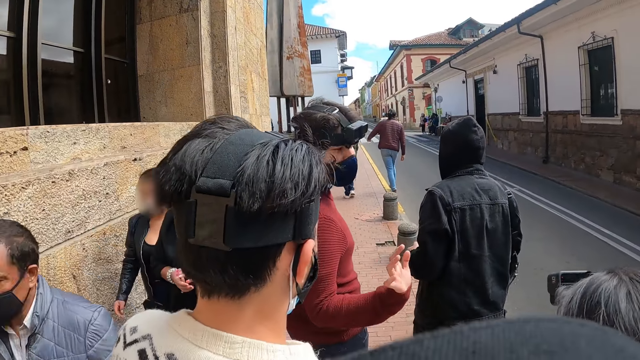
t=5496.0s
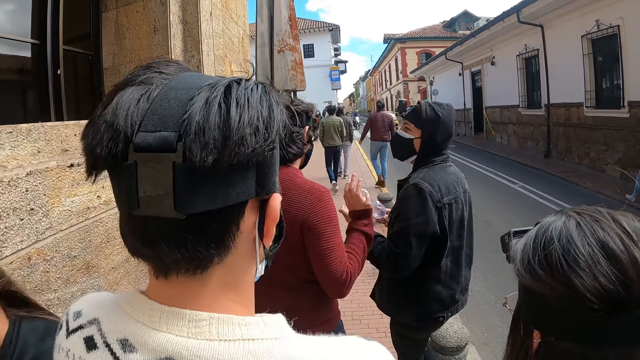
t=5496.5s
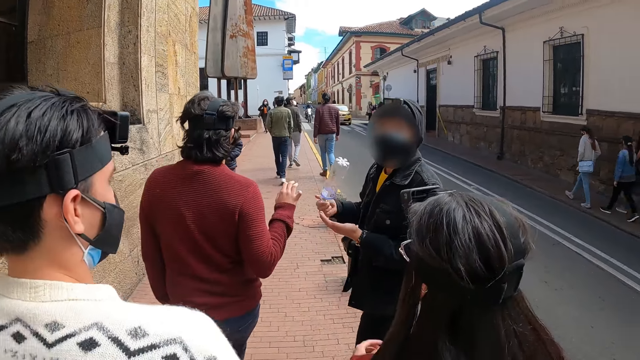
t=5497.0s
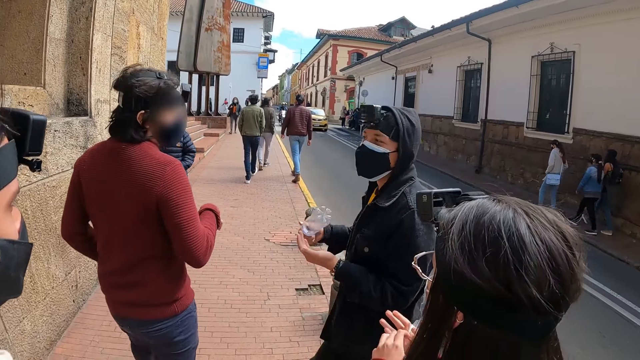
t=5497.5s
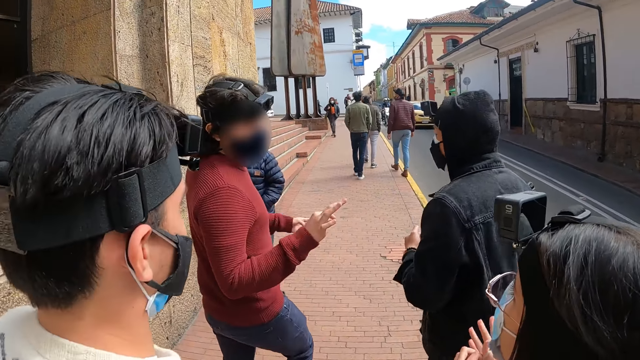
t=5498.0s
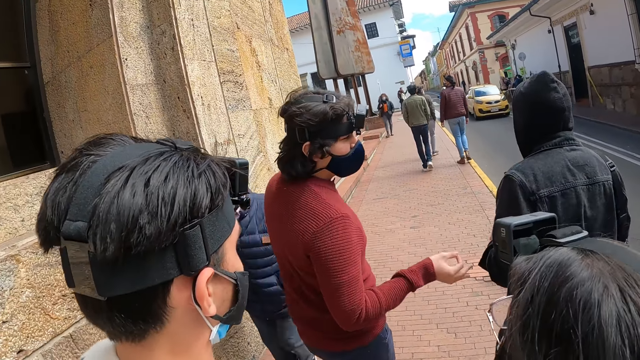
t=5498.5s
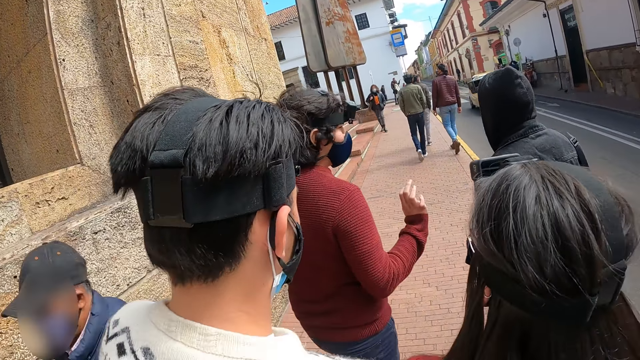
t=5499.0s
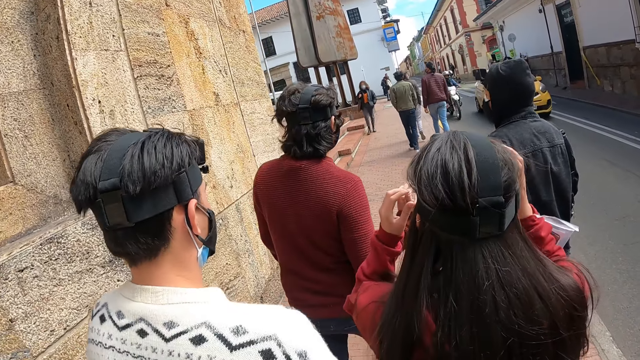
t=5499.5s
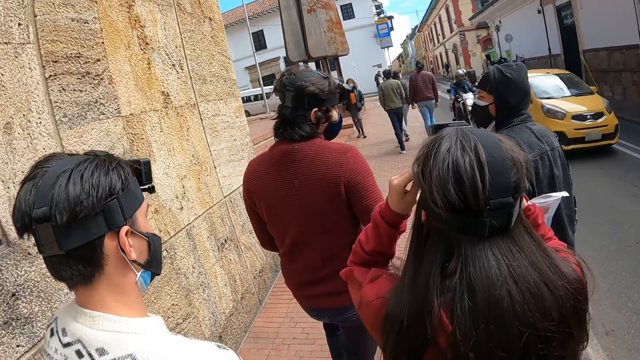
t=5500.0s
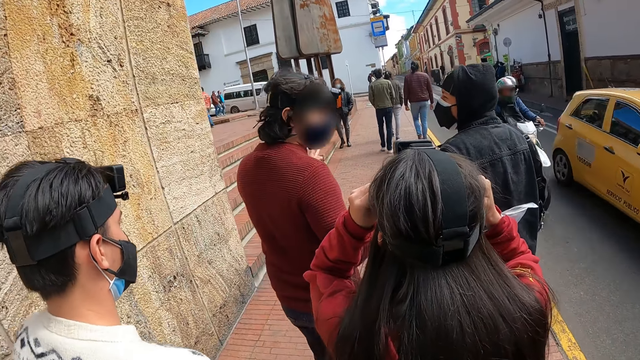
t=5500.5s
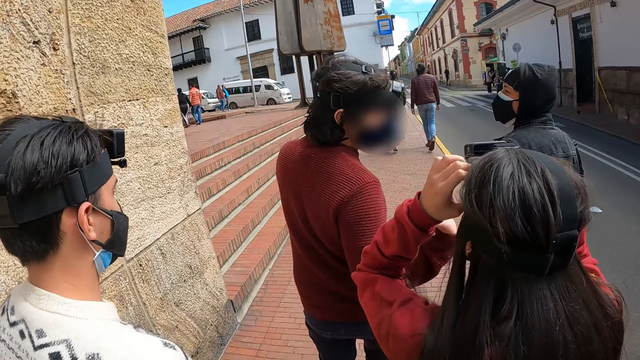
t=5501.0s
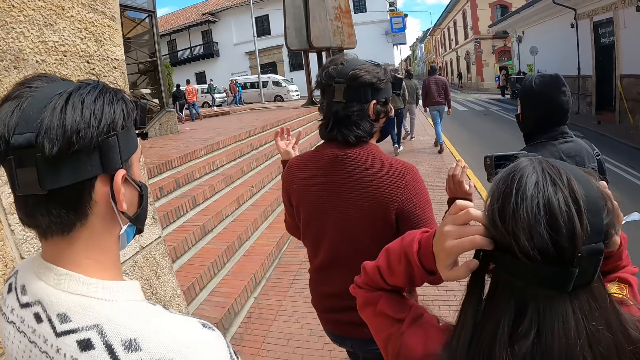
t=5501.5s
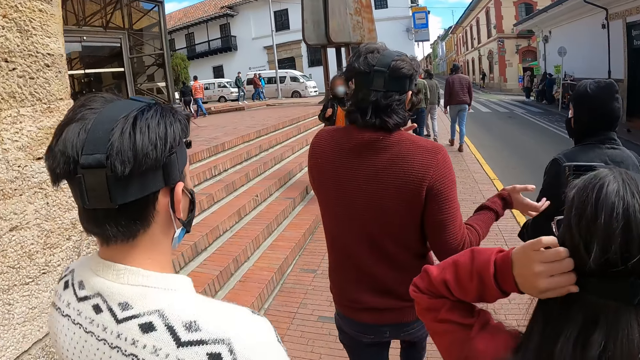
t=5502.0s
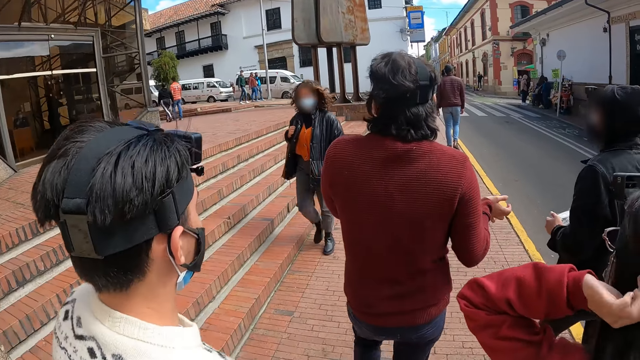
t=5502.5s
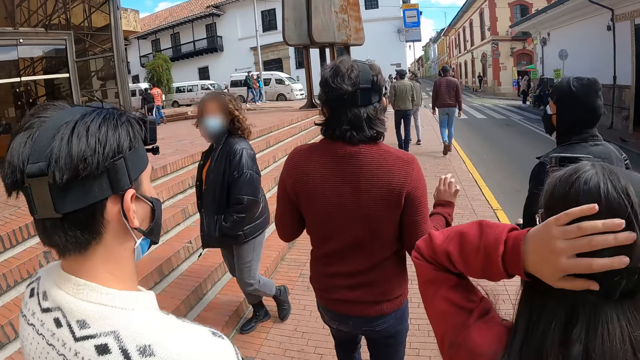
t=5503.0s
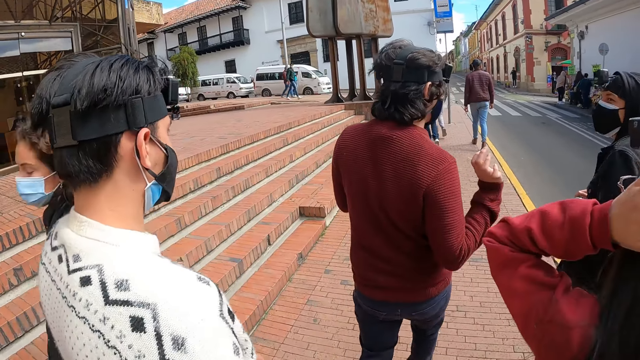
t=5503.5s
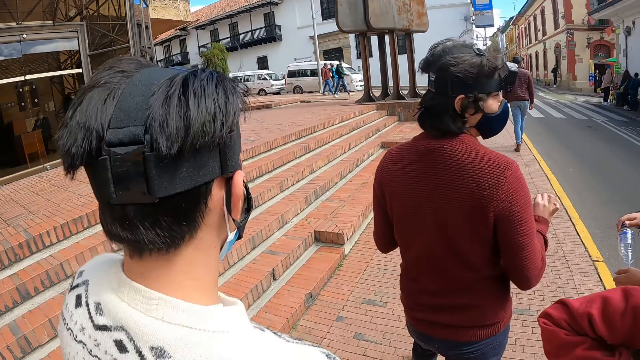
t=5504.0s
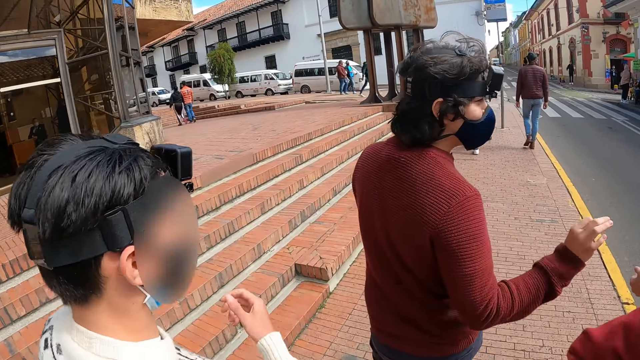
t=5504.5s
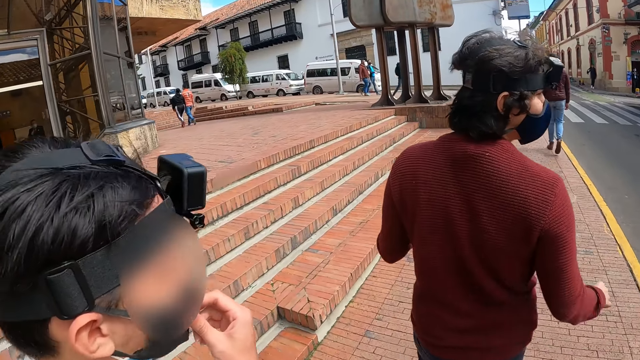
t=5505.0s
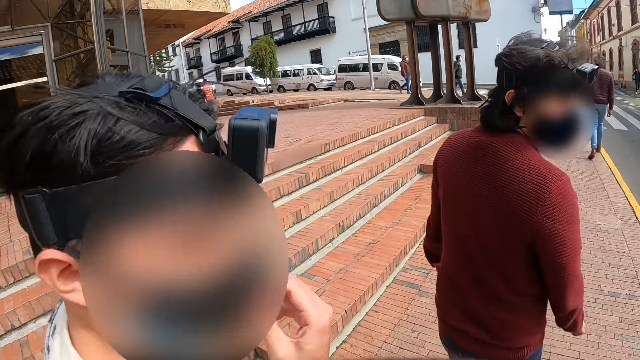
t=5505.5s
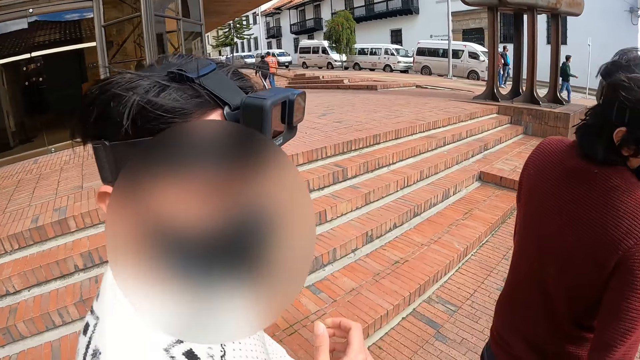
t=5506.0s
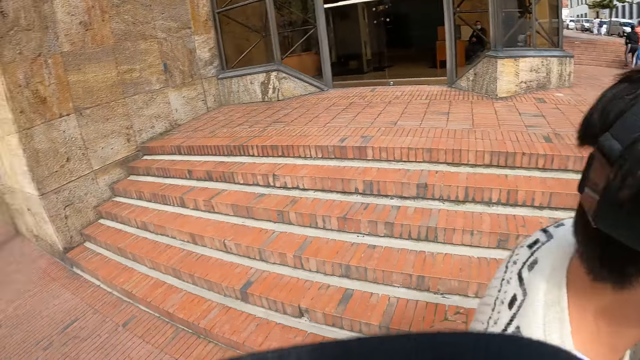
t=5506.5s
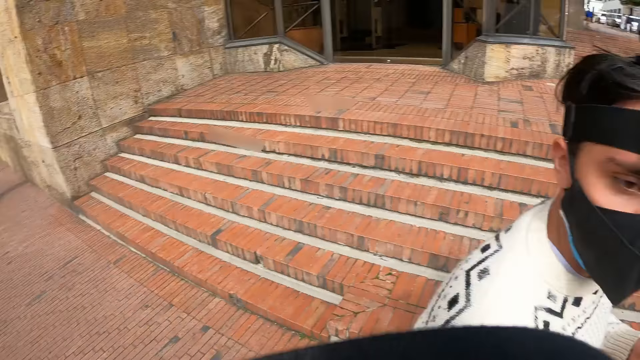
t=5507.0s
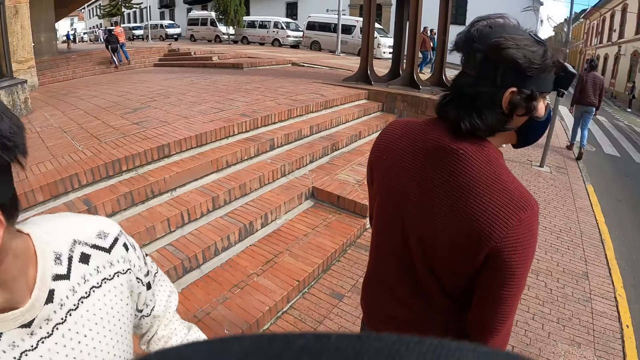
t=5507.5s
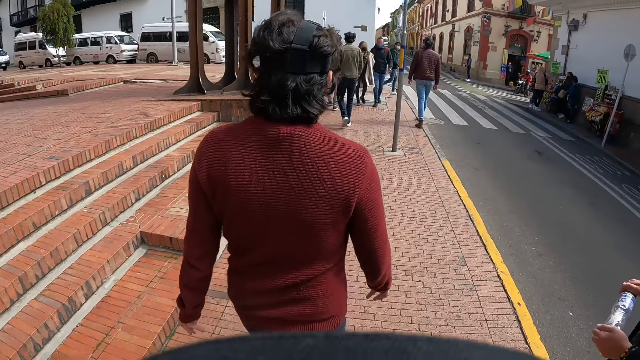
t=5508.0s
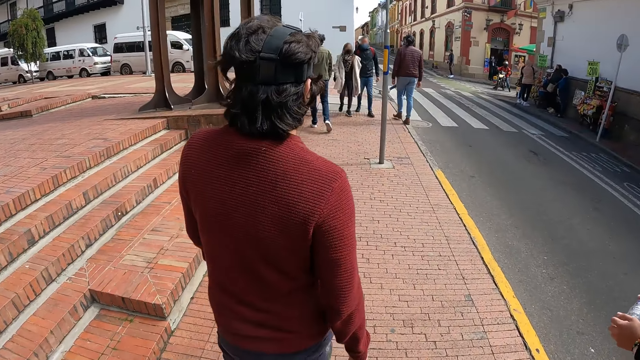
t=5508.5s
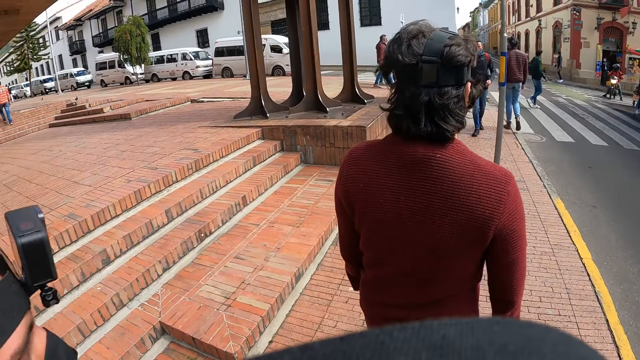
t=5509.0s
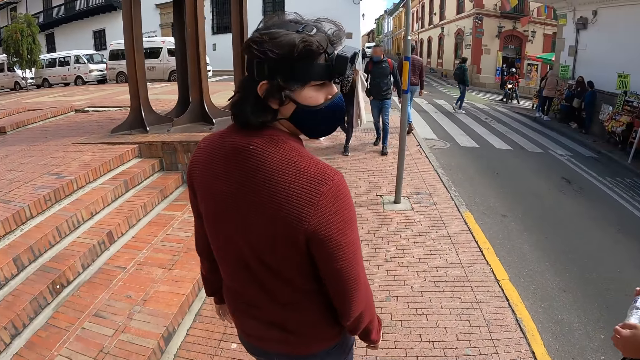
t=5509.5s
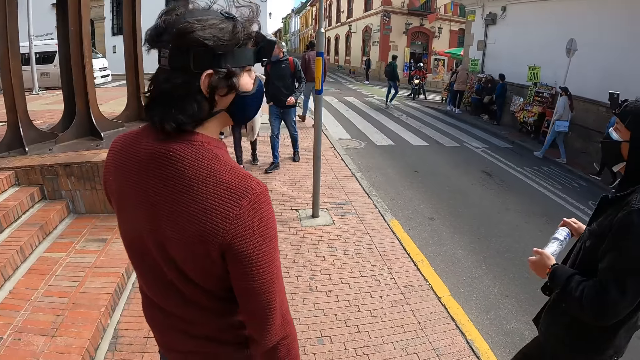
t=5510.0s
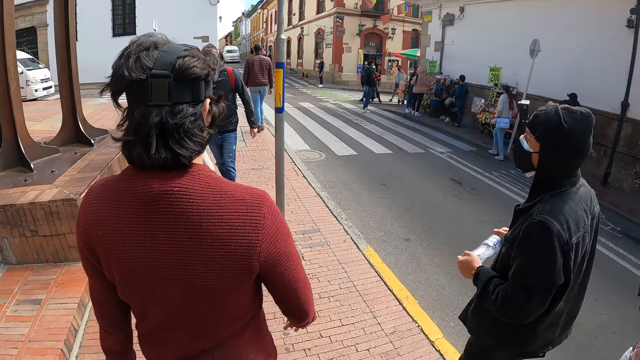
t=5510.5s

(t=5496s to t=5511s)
A person talks to another person. The other person looks at the camera wearer. The first person gestures to the other person. A third person adjusts her head camera. The third person touches her hair. The first person talks to the other person. A fourth person touches his face mask. The camera wearer looks on the left side. They look back to a street. They move forward on a walkway.

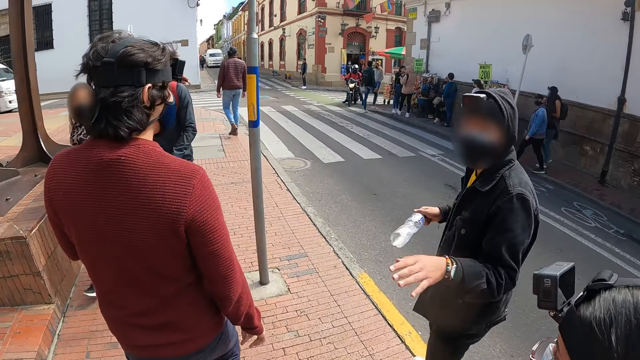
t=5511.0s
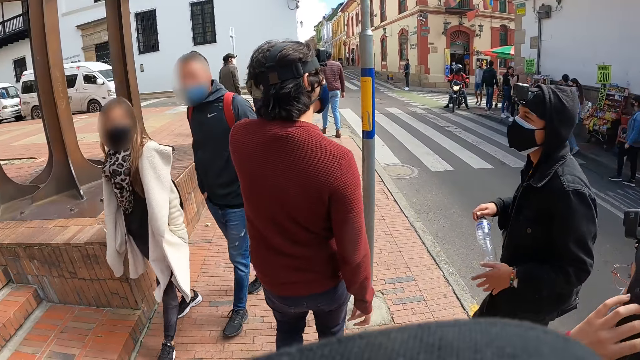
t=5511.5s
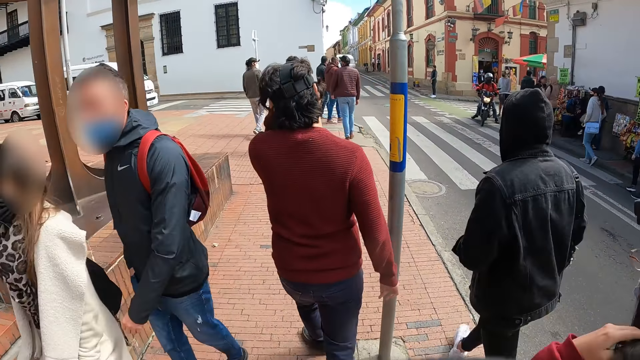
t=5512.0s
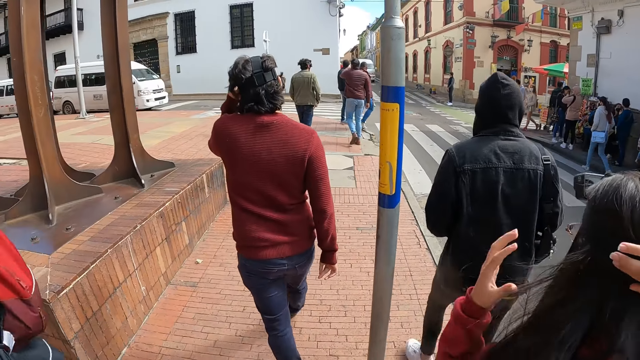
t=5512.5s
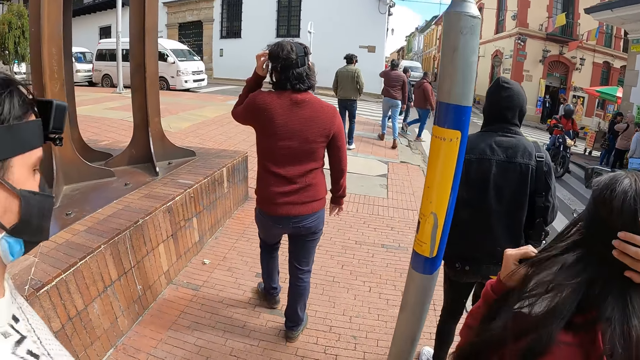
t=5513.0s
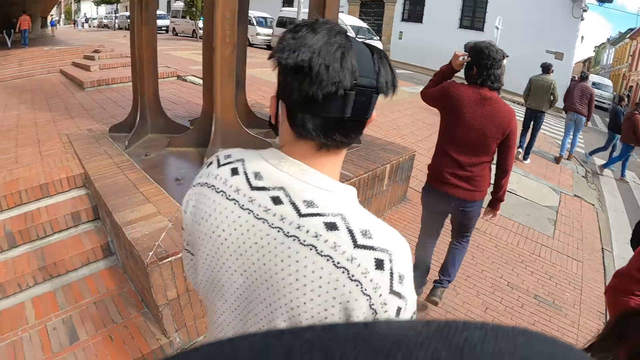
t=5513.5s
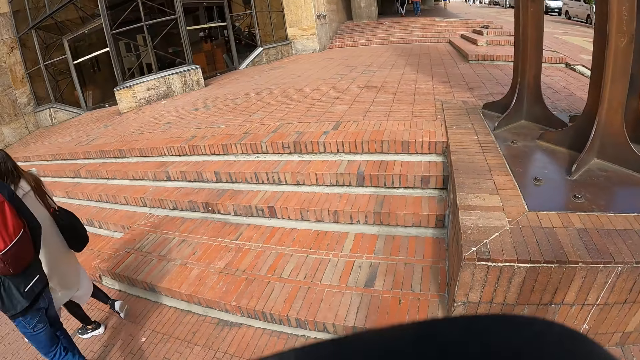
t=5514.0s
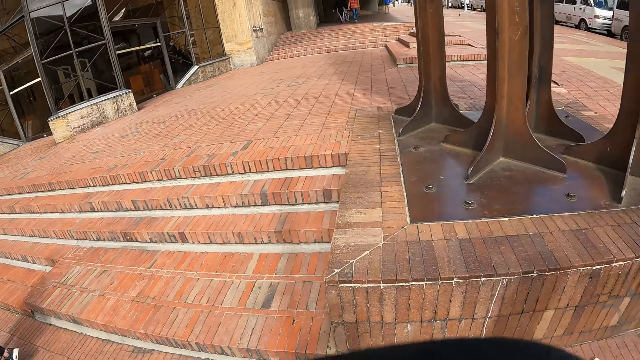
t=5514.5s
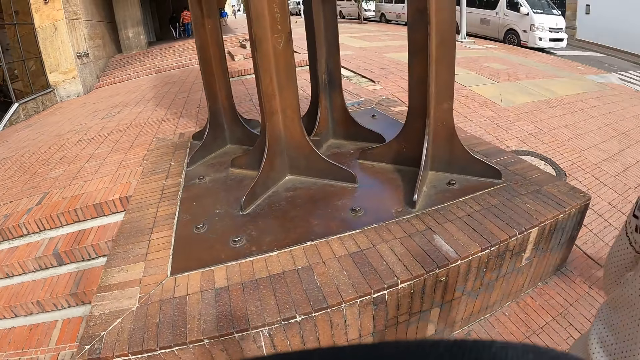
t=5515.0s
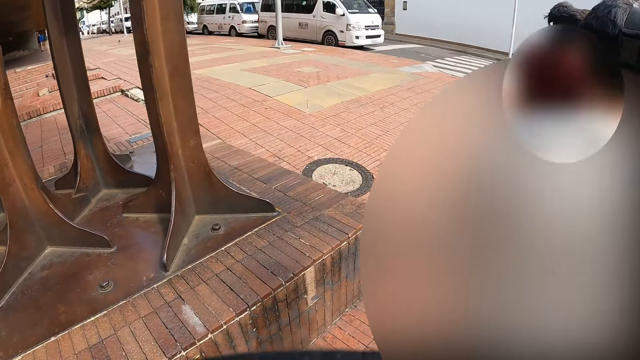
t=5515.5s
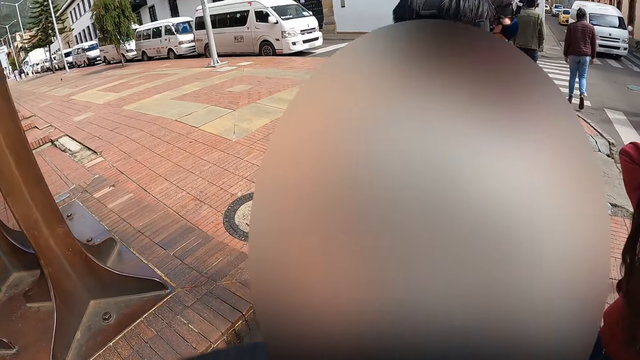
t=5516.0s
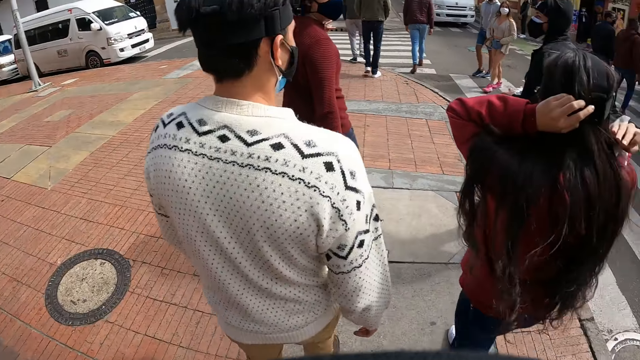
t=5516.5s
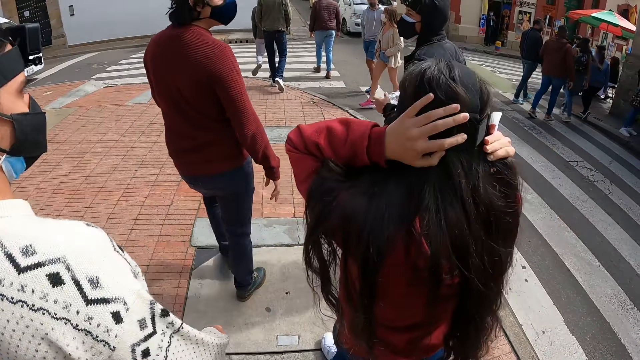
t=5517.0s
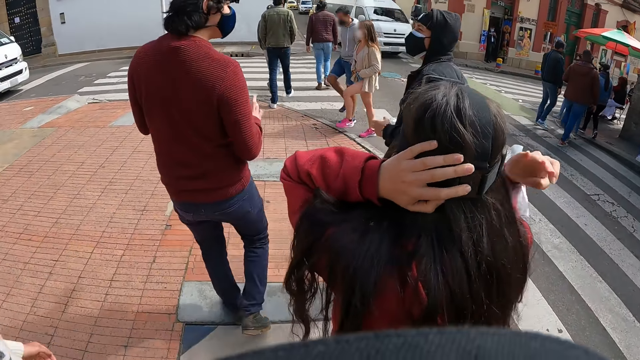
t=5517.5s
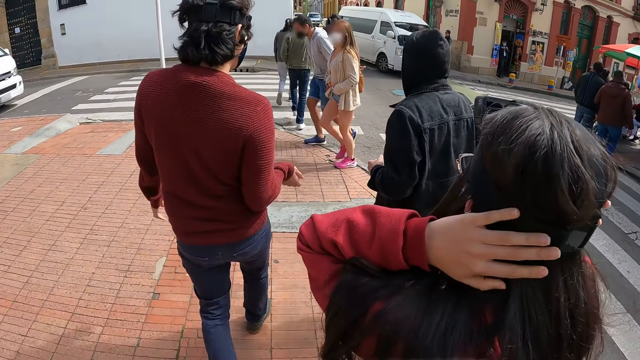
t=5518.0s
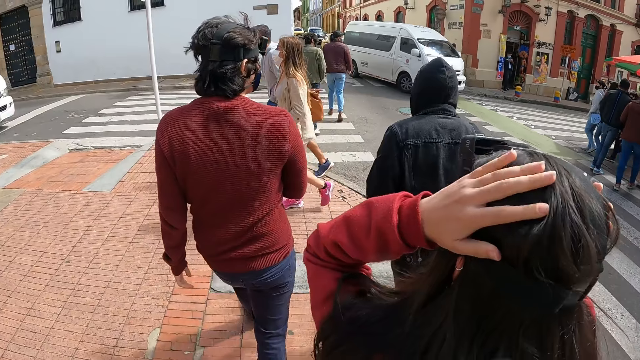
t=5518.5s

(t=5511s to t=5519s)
A person talks to another person. A third person touches her hair. The camera wearer looks on the left side. They look at buildings. They move forward on a walkway.
